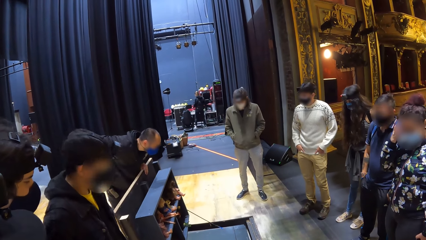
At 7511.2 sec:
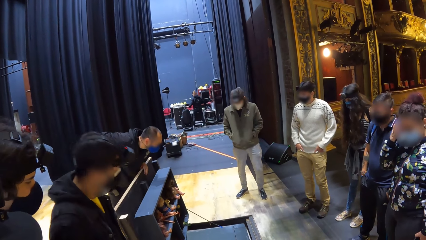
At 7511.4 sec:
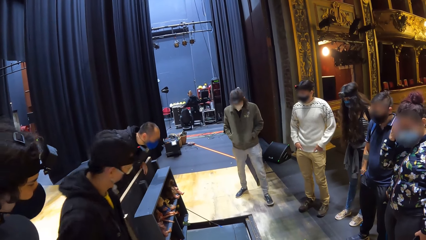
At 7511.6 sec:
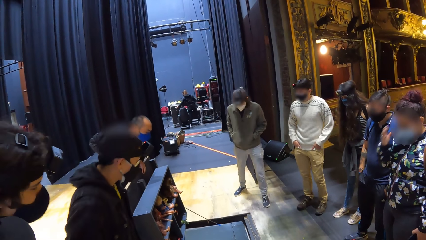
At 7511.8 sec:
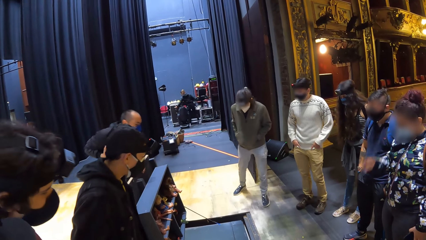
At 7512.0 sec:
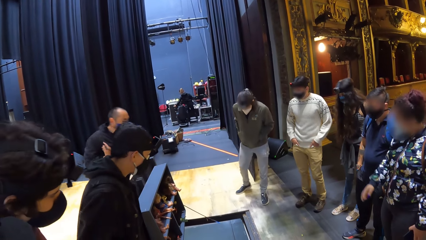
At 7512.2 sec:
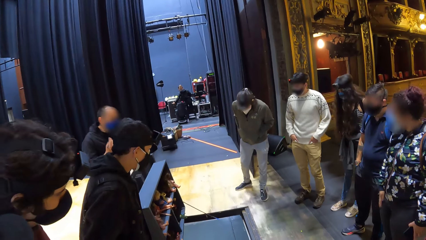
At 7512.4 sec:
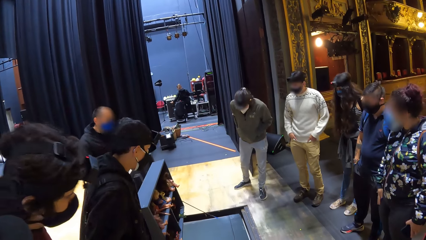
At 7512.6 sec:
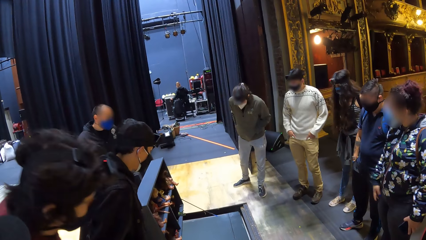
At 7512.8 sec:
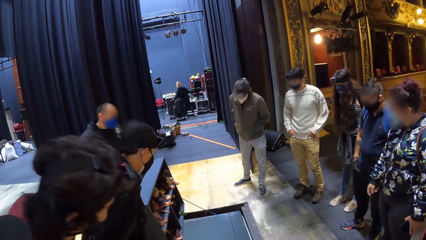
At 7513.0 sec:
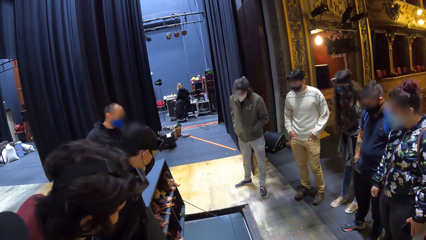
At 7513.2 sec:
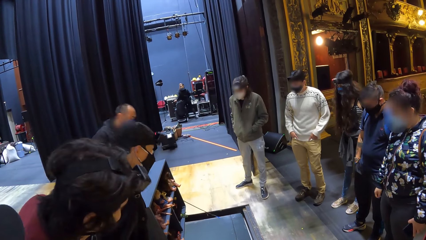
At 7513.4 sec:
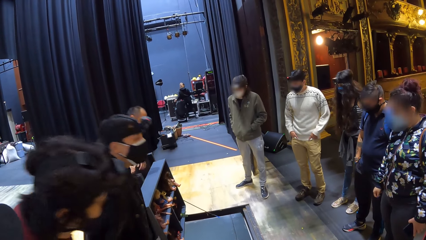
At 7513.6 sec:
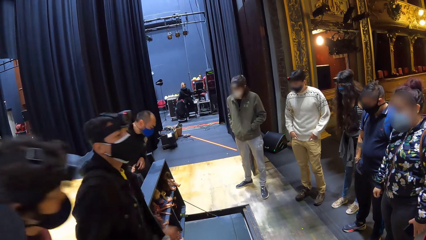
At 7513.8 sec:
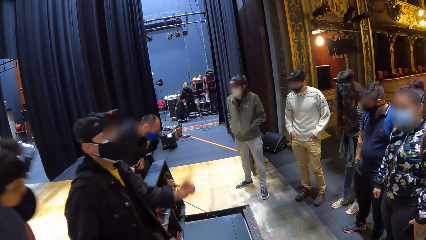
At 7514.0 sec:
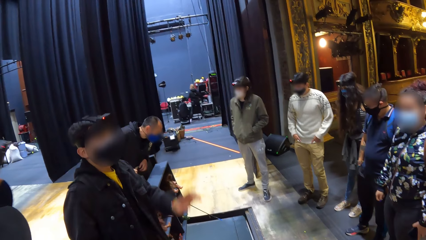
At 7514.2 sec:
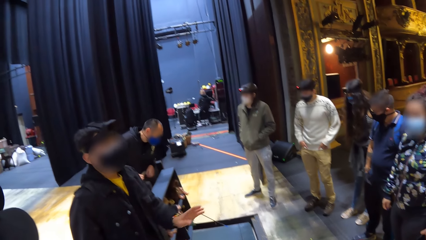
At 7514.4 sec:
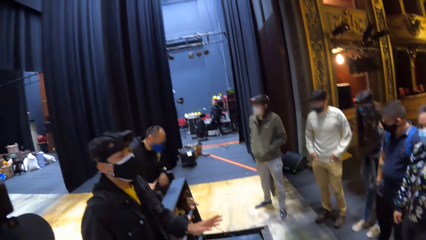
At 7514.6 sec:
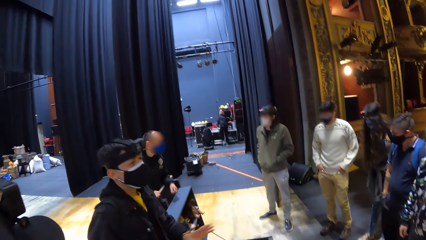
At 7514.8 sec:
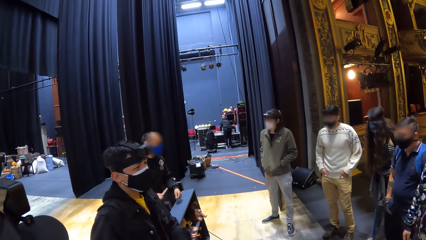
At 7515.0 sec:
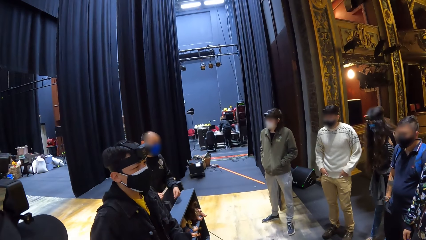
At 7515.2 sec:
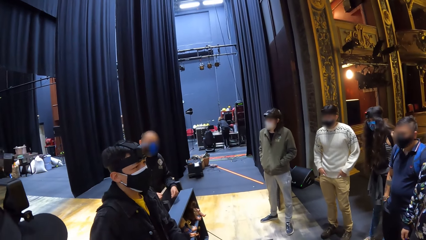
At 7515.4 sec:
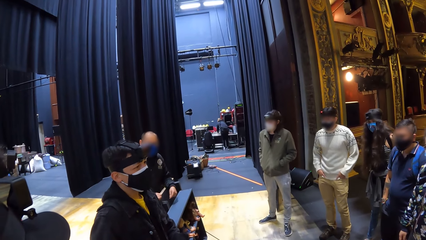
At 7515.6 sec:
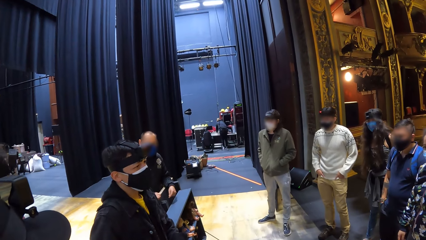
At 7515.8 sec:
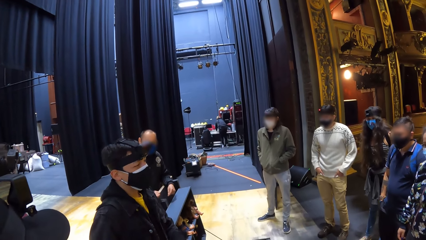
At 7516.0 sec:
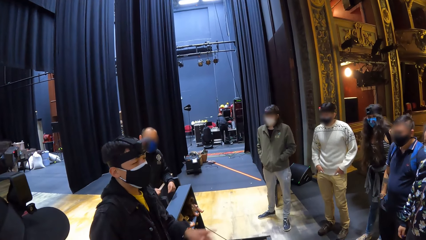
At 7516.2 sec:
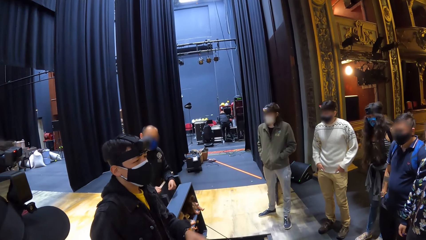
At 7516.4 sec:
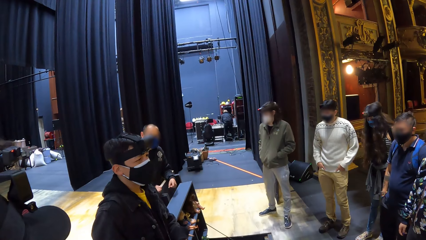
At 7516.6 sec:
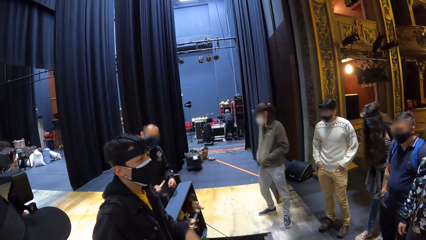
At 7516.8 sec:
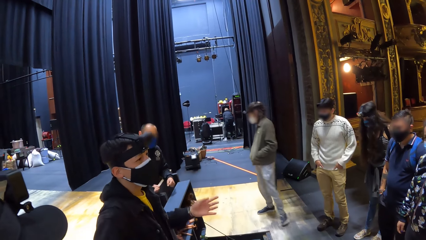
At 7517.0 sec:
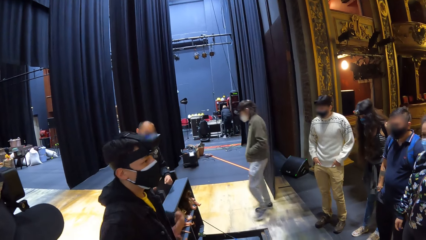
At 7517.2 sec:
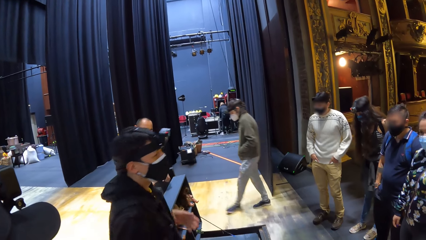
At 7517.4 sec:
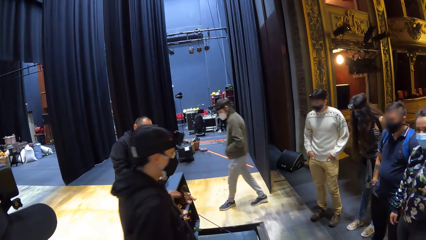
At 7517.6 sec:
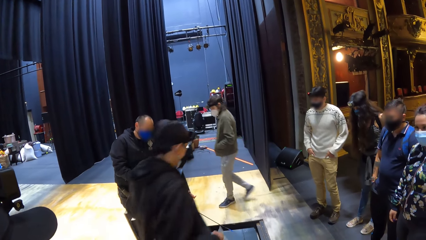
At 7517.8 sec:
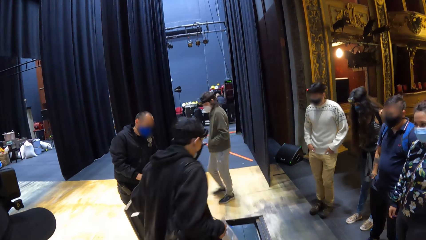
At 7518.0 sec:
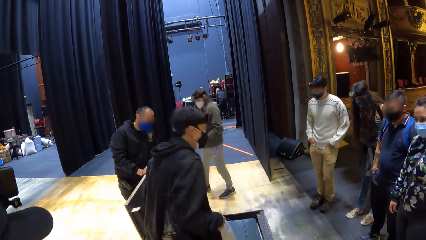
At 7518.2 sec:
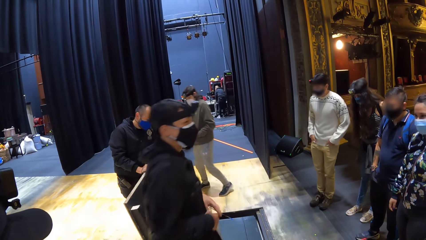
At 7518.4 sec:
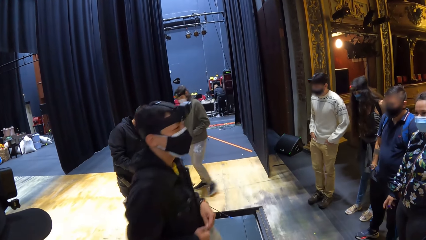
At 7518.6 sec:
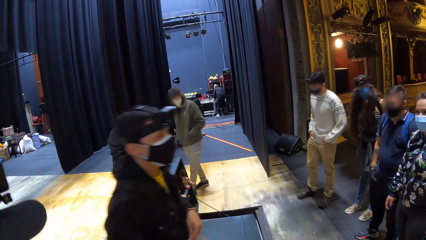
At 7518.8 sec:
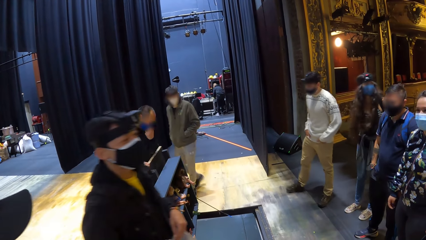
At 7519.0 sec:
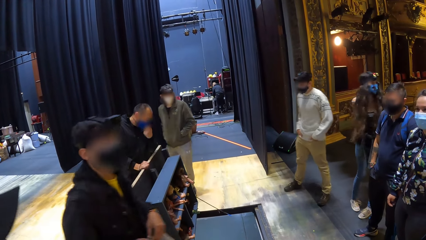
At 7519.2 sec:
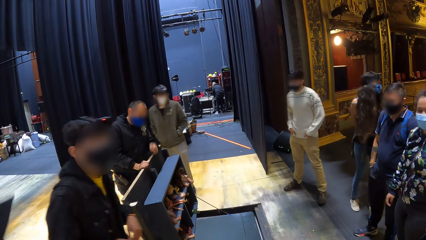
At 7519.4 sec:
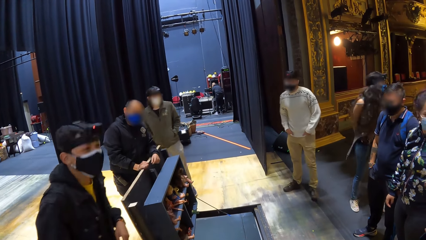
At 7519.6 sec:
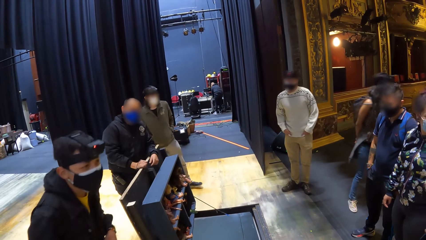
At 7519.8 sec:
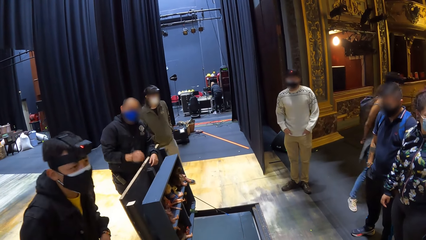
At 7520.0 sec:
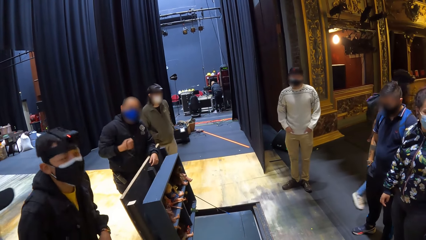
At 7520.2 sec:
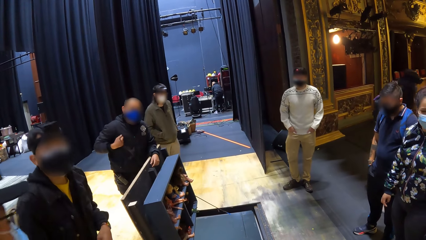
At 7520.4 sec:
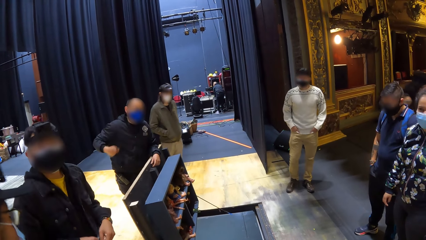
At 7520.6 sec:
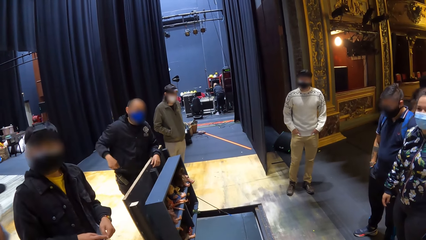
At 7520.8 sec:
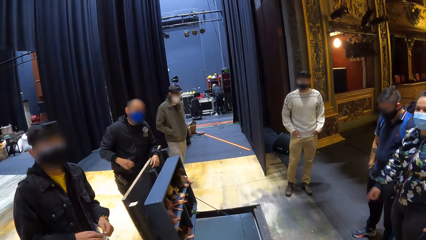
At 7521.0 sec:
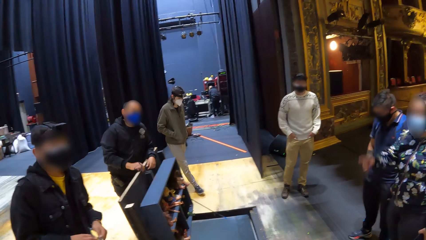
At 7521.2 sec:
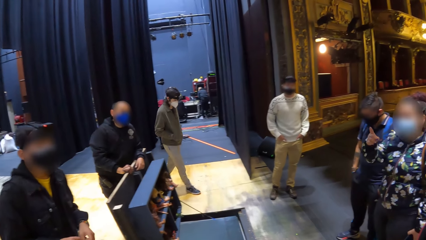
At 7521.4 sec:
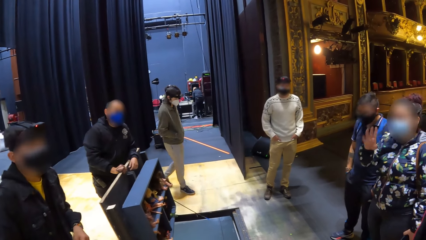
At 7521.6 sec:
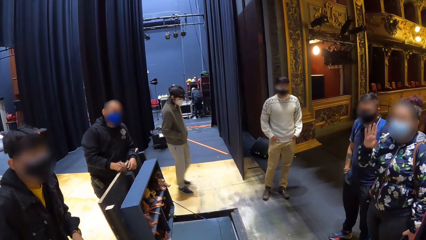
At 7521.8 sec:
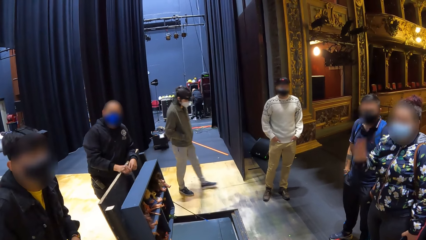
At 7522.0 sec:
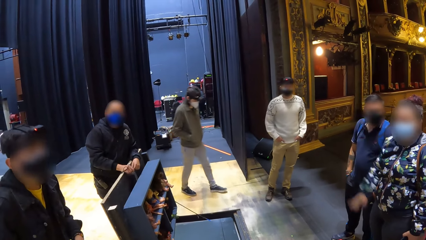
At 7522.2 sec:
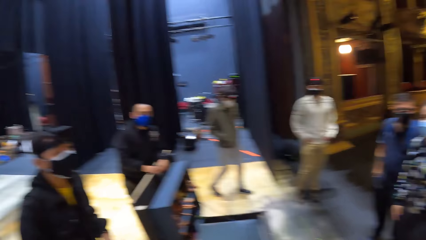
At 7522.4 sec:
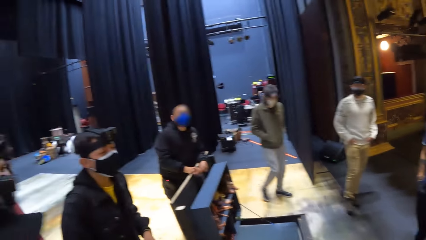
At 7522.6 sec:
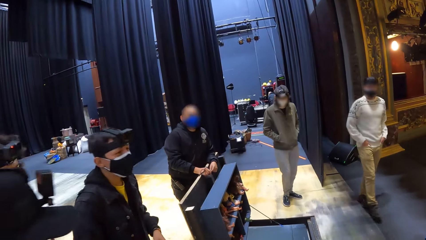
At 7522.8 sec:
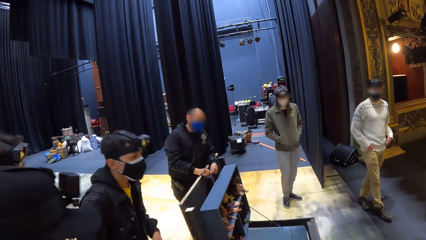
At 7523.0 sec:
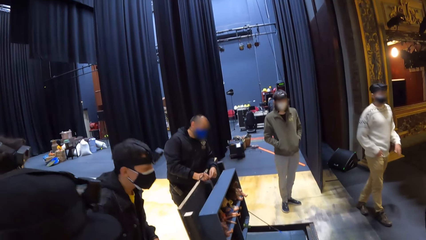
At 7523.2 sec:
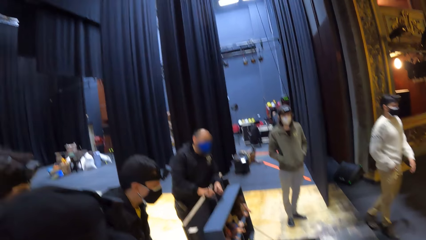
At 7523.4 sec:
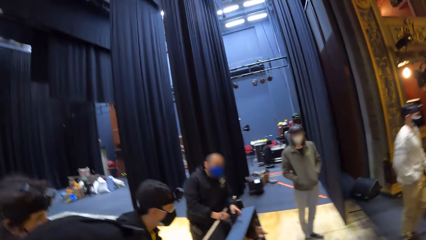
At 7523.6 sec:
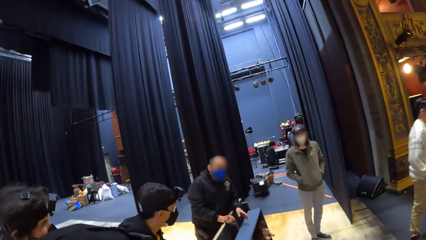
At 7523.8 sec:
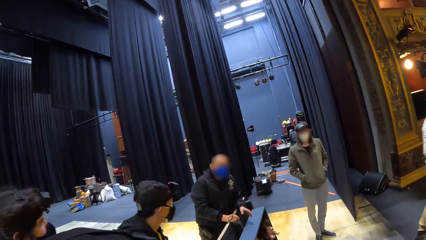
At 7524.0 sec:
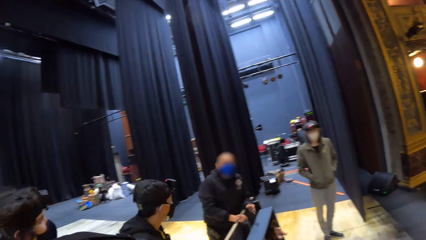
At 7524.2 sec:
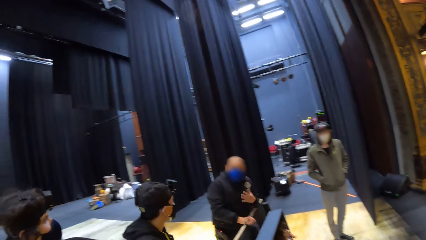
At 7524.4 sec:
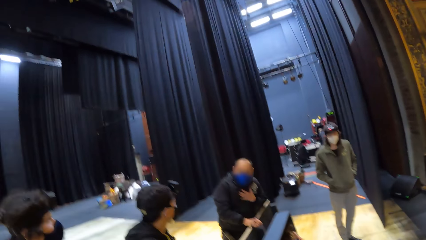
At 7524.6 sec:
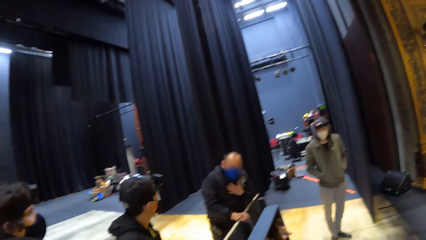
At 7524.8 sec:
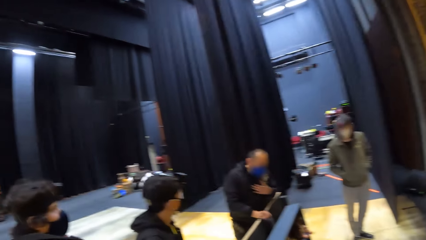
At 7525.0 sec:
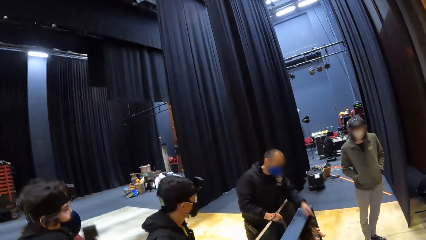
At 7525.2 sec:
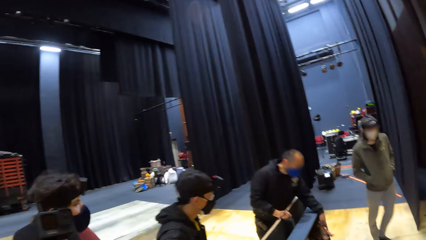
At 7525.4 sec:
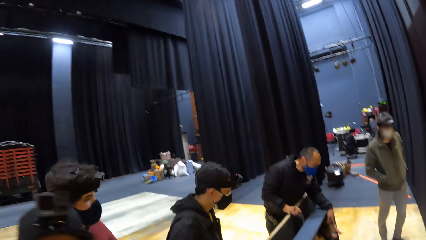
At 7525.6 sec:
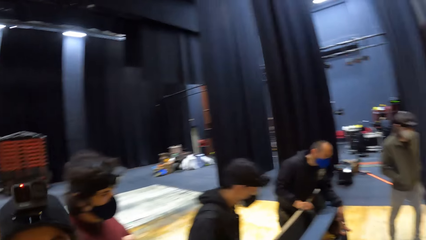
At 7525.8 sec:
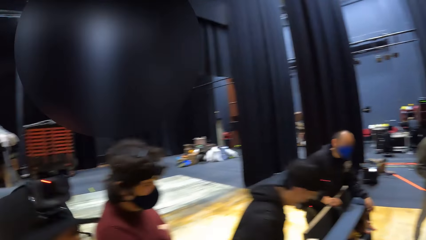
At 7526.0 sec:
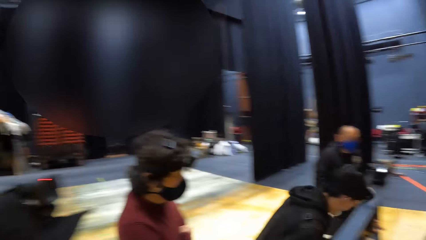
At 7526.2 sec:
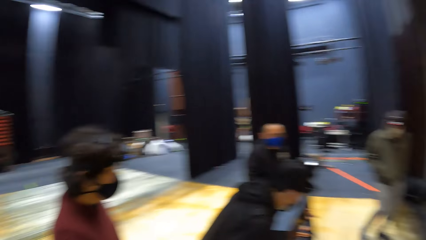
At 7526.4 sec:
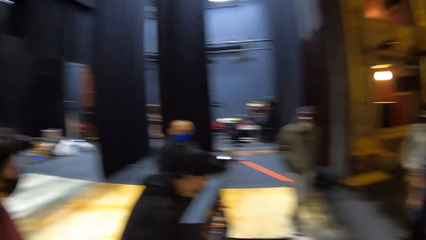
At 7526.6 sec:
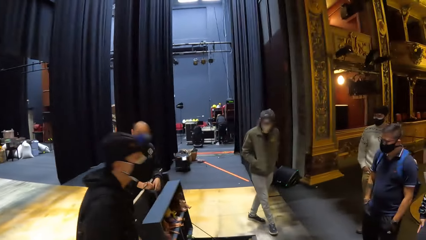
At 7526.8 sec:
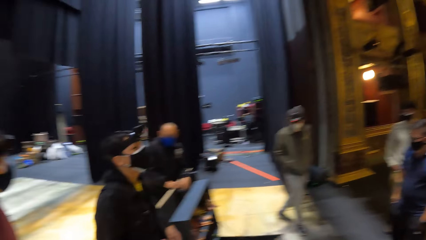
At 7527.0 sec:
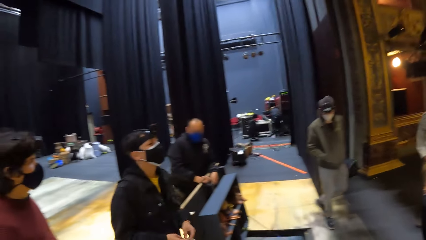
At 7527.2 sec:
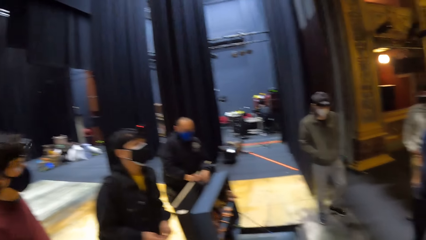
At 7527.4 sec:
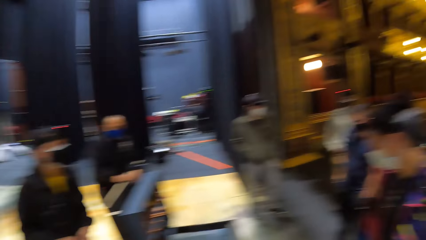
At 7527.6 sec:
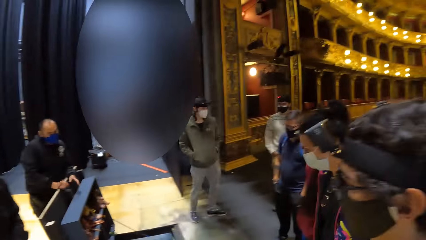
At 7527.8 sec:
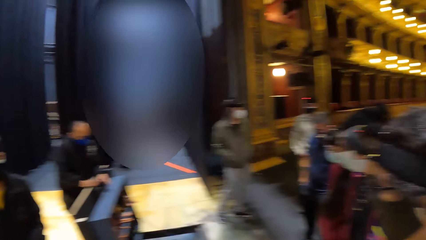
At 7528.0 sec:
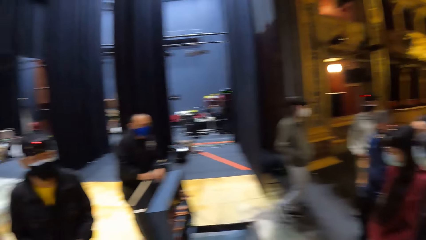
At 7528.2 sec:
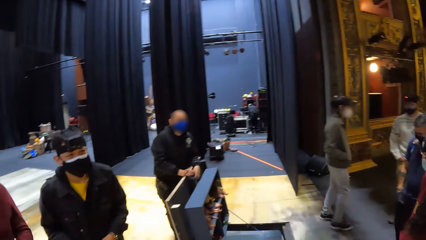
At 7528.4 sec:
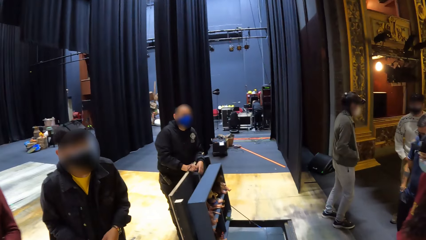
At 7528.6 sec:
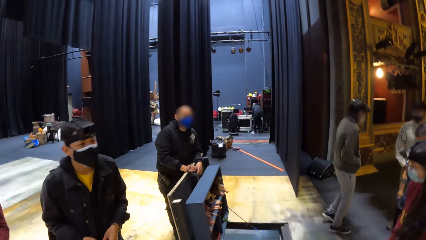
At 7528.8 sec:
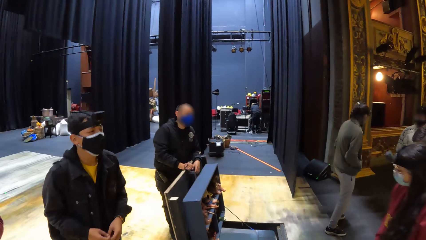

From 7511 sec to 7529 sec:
A man looks at the dolls. The man lifts the left hand and converses with colleagues. Another man walks around. The first man converses with colleagues. The camera wearer looks around. Another man converses with colleagues. The camera wearer looks around.
